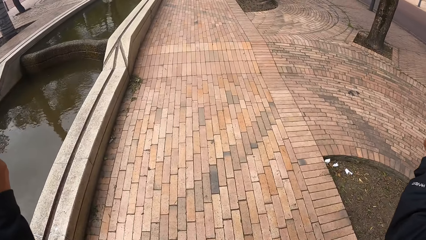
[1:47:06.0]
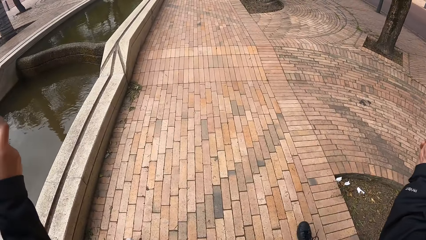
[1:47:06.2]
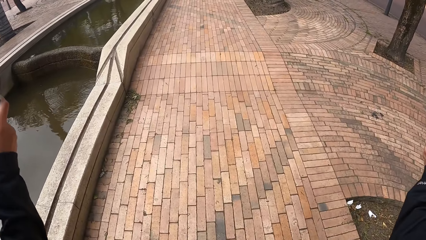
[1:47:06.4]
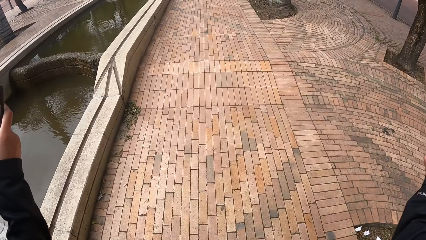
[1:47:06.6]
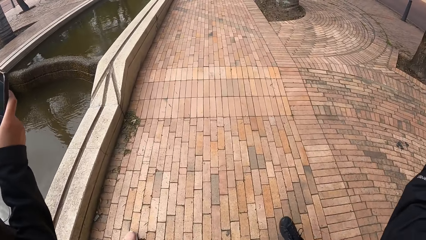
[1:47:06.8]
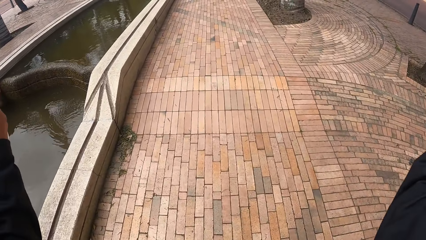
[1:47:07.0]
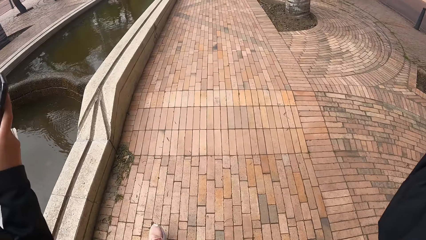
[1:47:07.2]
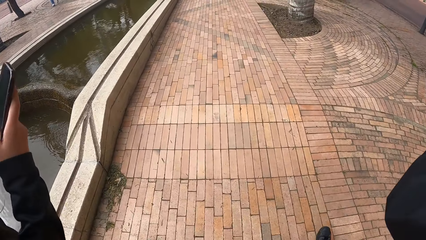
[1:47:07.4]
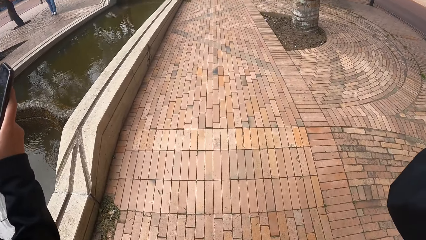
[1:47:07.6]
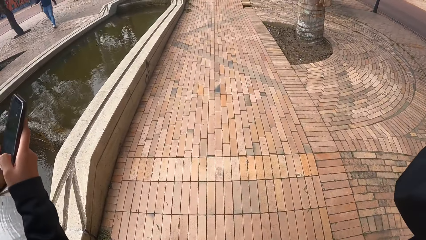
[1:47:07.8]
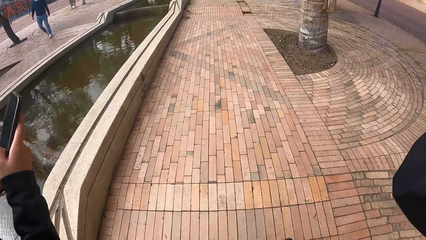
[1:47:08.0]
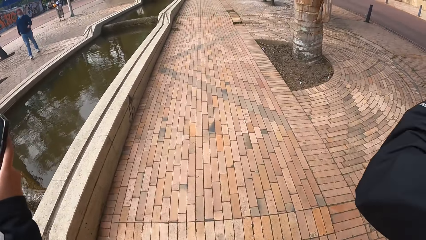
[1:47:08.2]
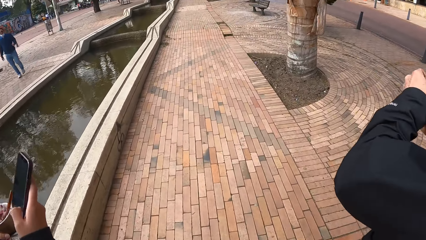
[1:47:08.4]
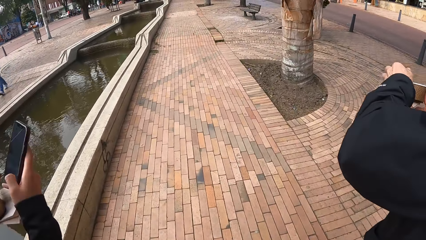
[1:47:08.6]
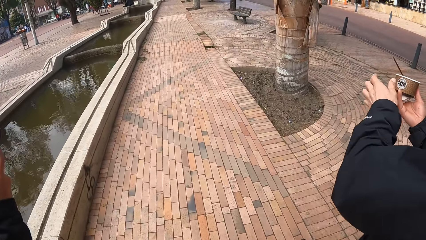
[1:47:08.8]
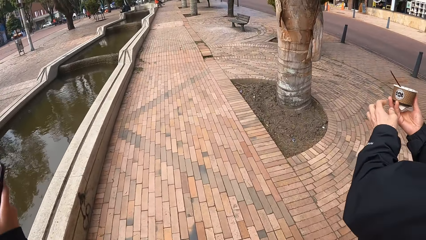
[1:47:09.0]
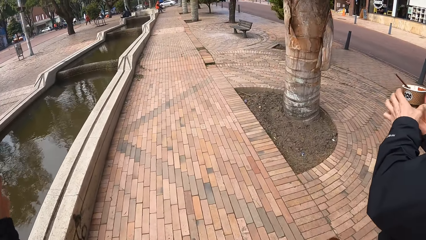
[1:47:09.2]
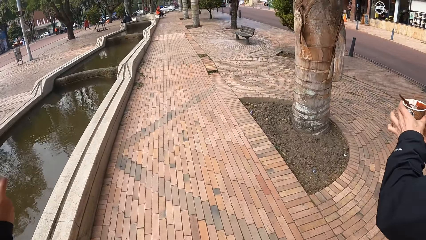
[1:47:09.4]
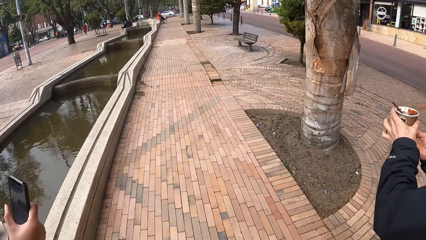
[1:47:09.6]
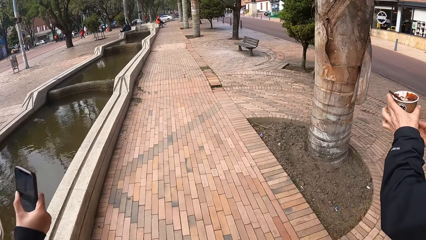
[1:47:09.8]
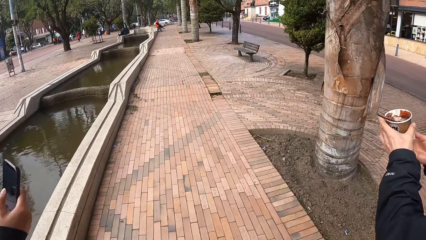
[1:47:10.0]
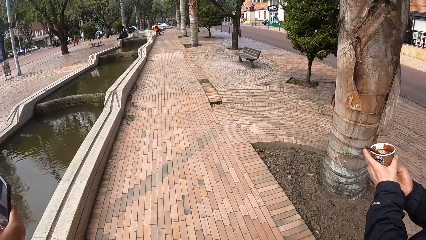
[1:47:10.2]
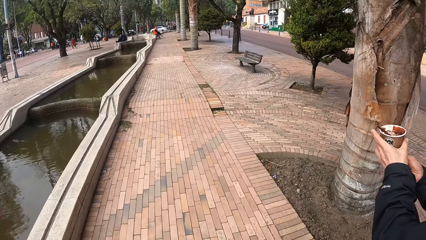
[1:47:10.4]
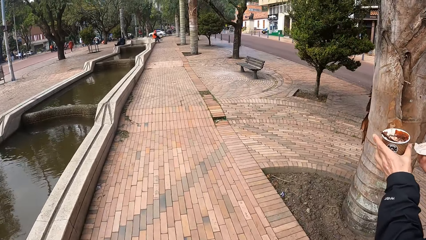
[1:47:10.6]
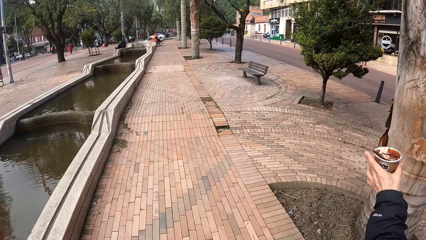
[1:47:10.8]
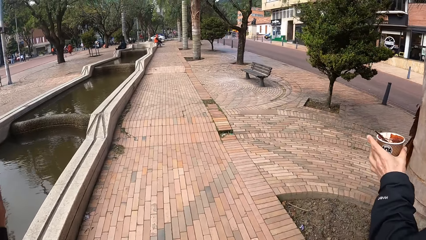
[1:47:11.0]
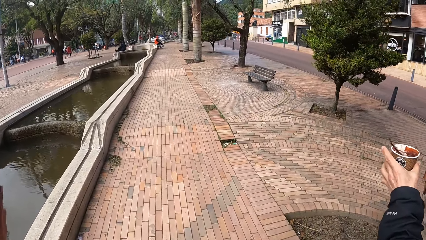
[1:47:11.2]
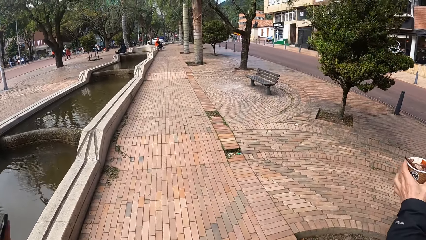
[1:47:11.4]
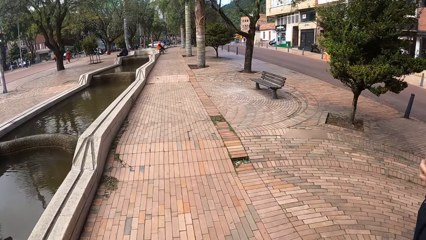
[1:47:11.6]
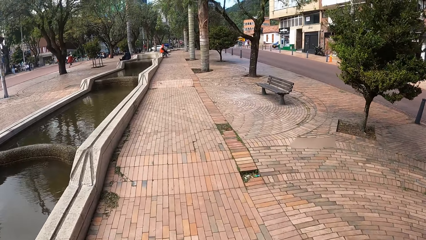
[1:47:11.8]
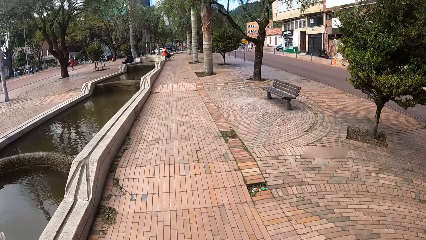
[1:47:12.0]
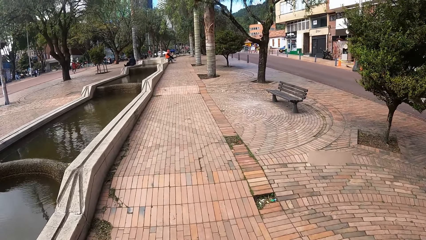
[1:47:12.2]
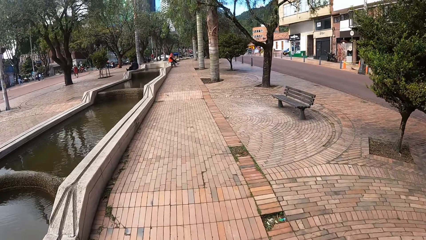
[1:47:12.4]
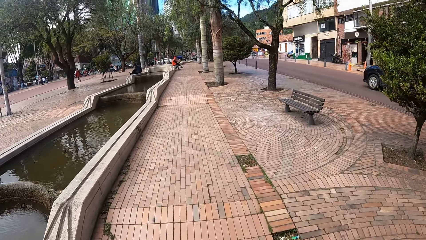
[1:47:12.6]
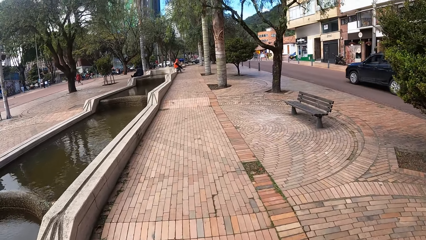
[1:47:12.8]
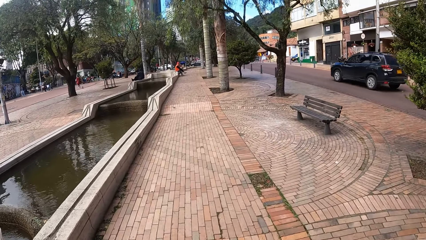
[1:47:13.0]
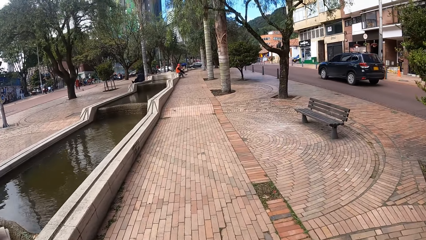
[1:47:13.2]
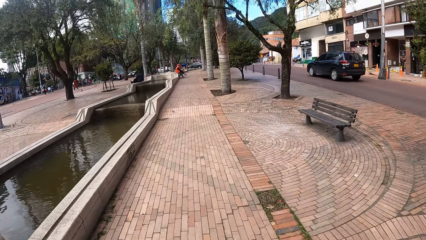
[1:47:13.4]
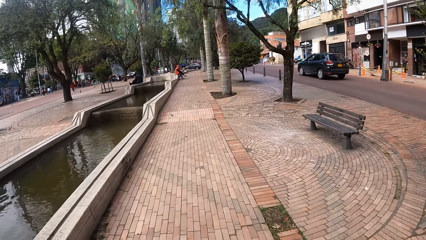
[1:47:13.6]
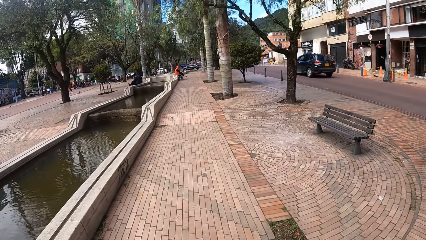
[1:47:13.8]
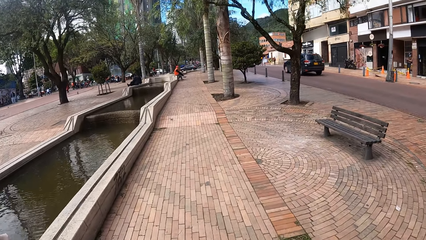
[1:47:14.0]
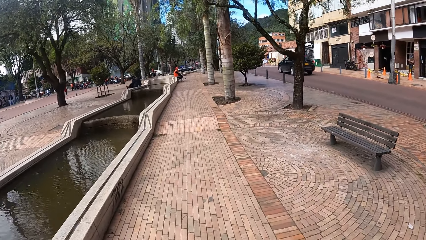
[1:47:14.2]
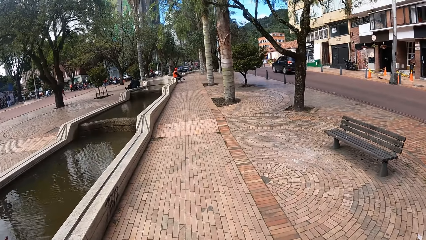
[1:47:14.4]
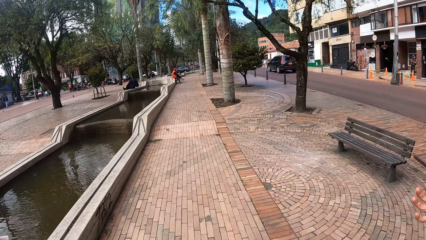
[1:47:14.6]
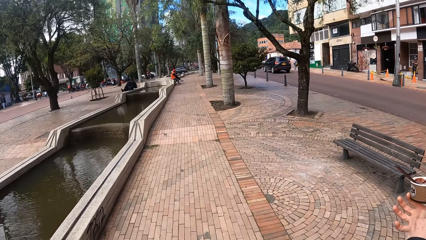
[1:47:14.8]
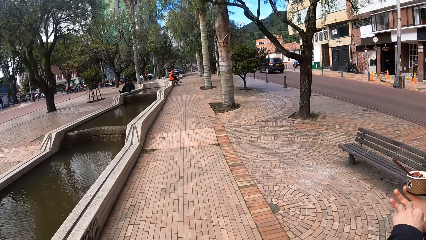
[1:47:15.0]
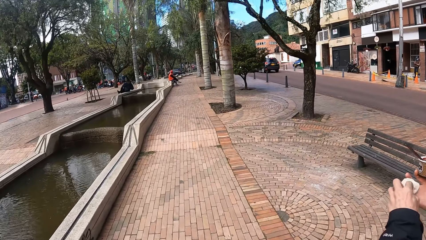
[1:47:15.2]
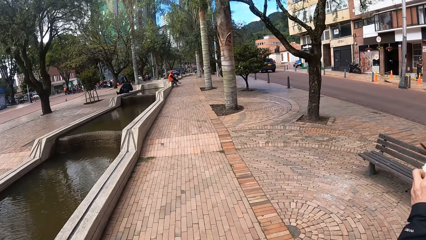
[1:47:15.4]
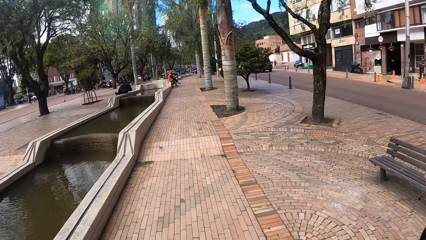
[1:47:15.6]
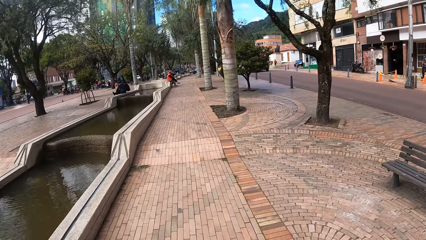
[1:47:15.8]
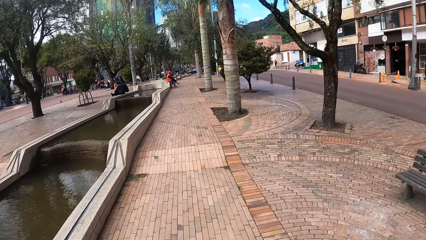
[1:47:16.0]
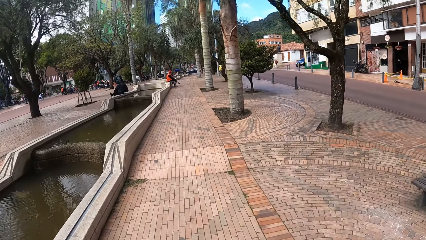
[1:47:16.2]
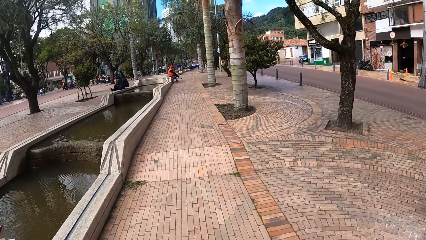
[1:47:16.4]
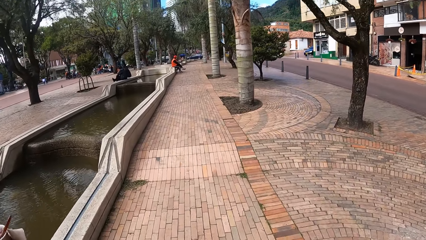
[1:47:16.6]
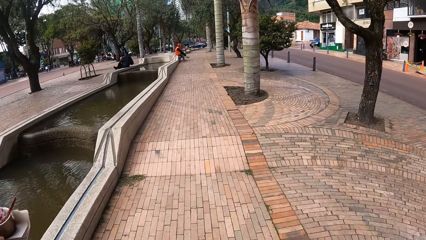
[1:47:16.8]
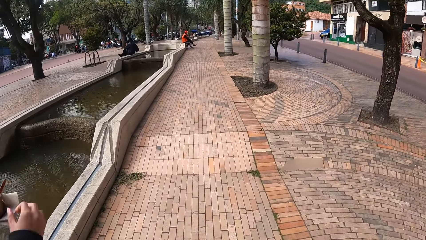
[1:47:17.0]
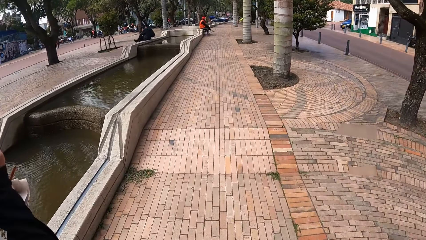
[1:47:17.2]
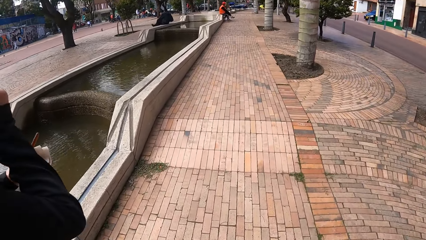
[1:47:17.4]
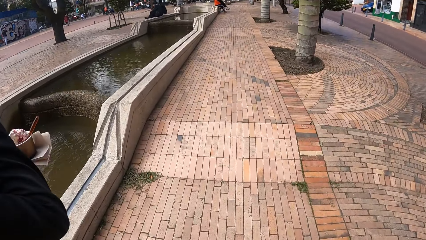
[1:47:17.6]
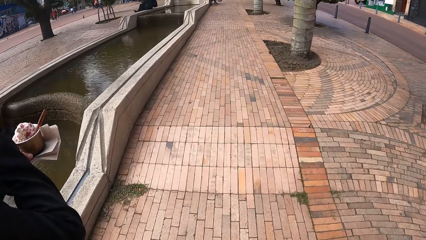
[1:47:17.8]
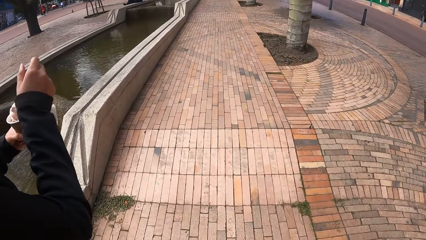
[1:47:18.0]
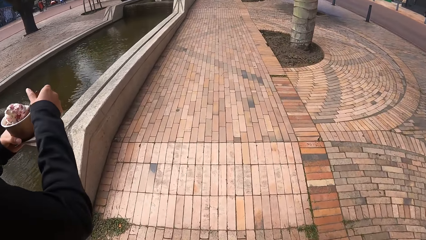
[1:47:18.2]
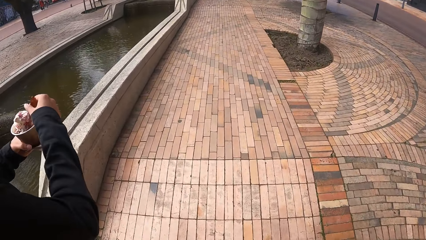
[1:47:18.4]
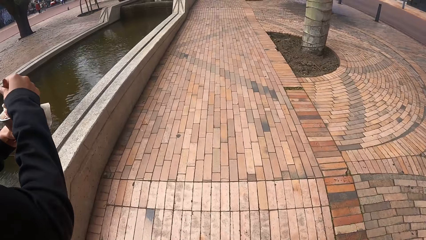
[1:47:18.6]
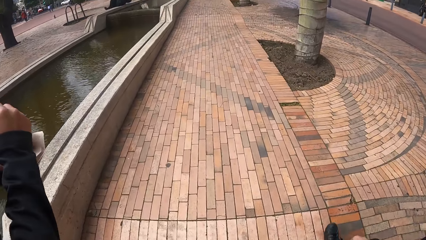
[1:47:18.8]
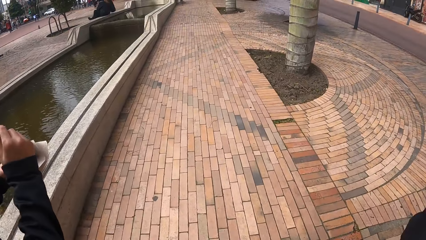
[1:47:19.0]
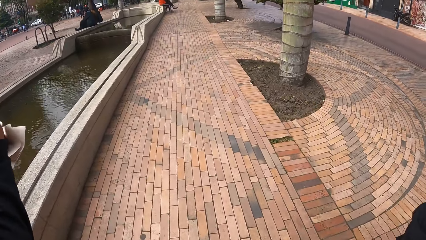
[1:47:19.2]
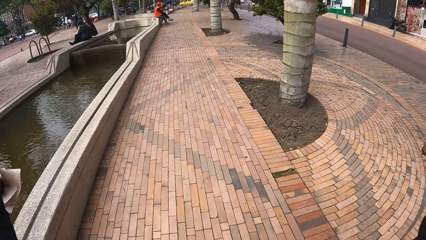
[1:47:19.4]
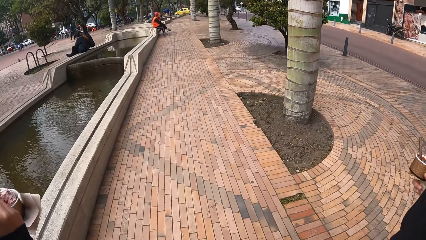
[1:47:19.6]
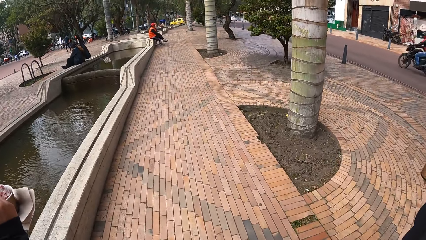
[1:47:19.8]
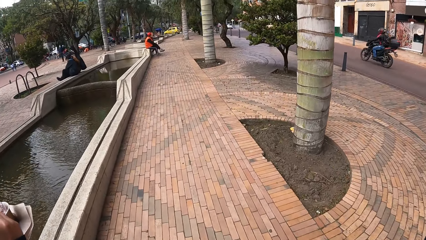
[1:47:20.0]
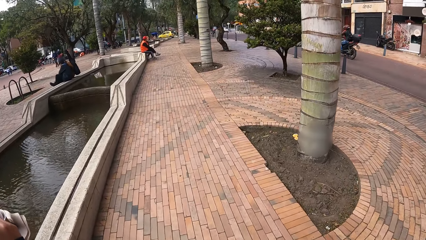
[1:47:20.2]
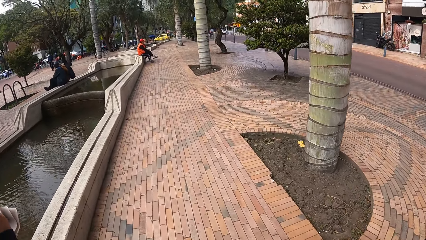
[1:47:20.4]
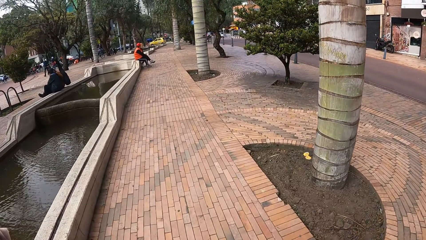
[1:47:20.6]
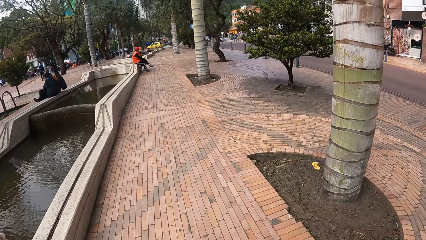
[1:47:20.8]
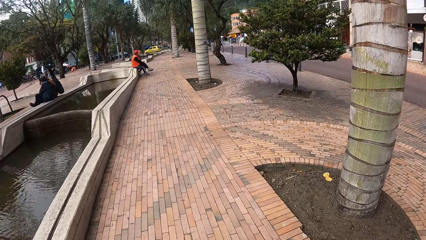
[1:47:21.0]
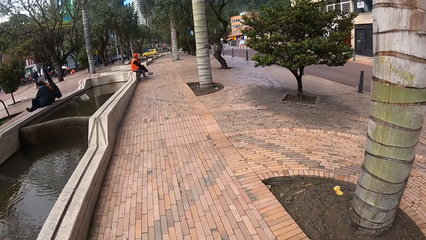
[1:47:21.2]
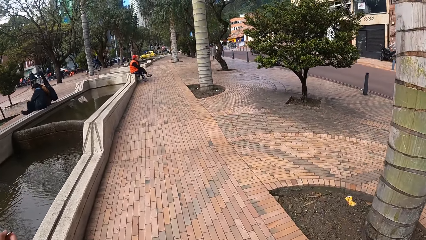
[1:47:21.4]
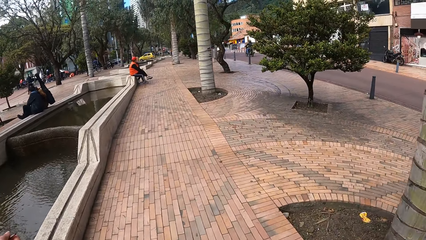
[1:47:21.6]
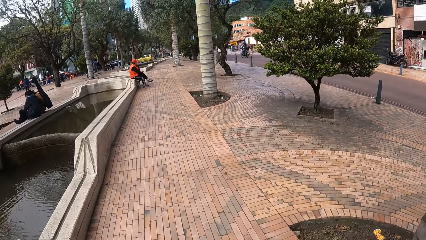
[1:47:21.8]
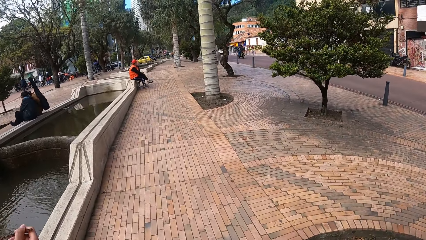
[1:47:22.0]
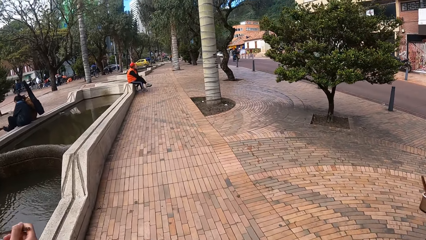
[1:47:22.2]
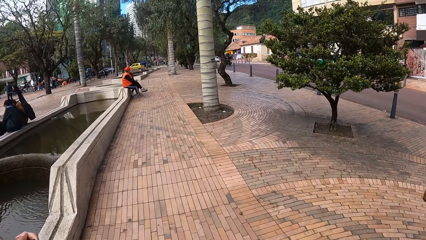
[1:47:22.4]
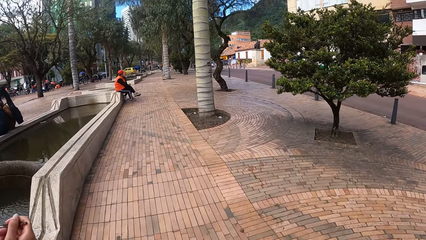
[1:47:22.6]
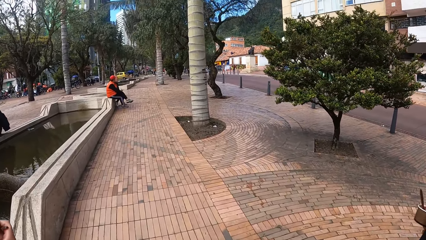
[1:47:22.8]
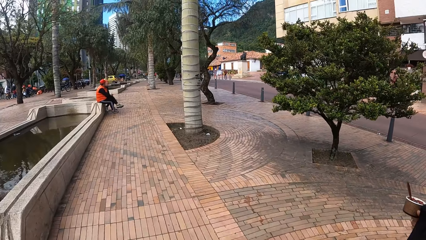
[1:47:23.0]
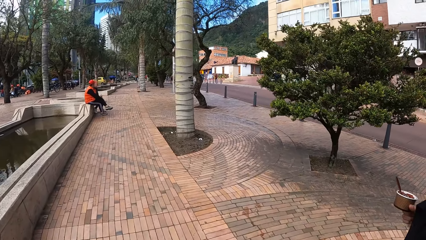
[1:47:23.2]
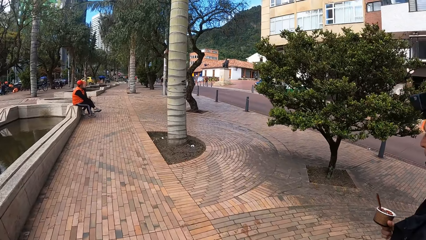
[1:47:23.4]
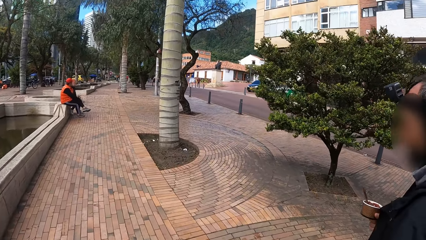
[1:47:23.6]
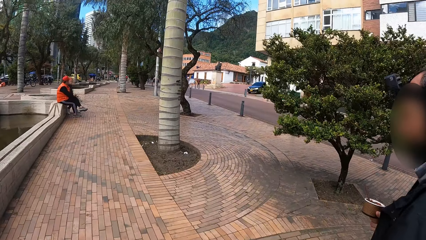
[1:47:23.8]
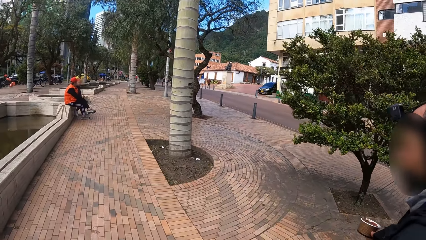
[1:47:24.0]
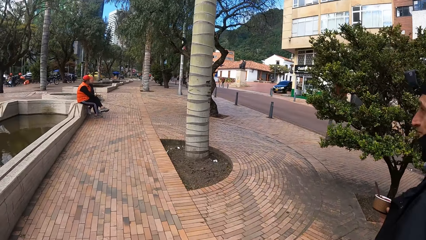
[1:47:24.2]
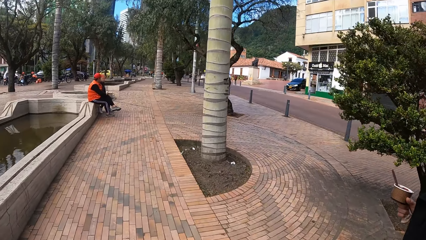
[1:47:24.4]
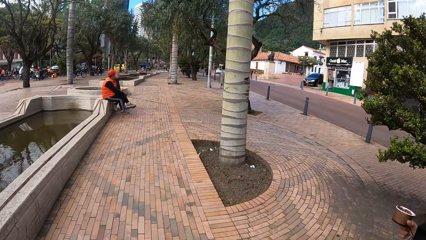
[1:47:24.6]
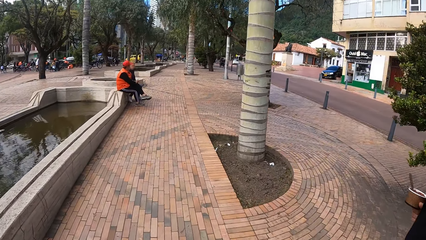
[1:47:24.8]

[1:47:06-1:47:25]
The man passes the bowl of ice cream from his left hand to his right hand. He passes the bowl of ice cream from his right hand to his left hand. A black car drives past the camera wearer. The man passes the bowl of ice cream from his left hand to his right hand. The woman scoops ice cream from the bowl of ice cream in her left hand with the spoon in her right hand. A motorcycle rides past the camera wearer.
